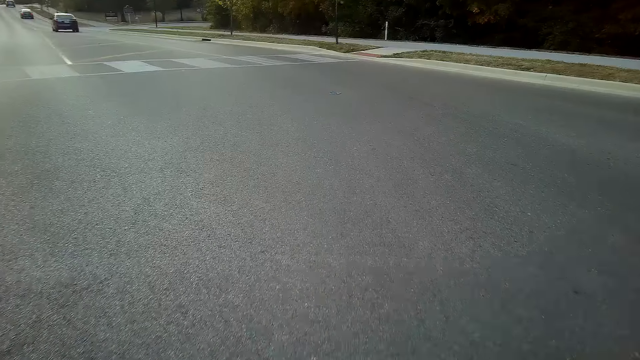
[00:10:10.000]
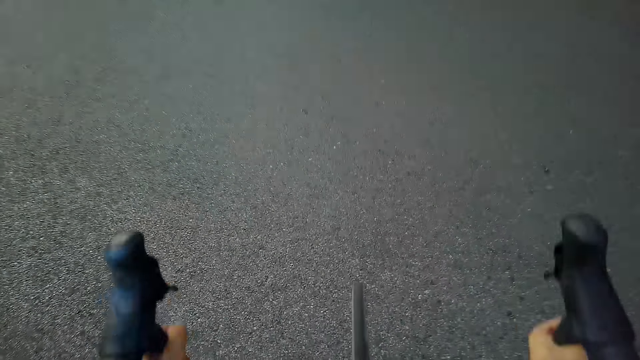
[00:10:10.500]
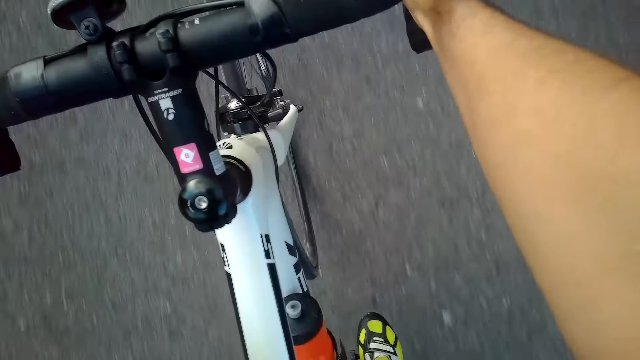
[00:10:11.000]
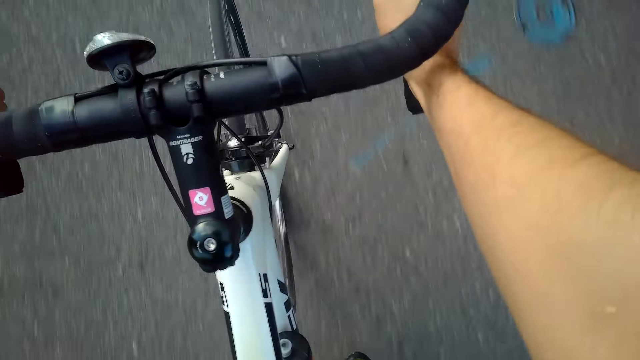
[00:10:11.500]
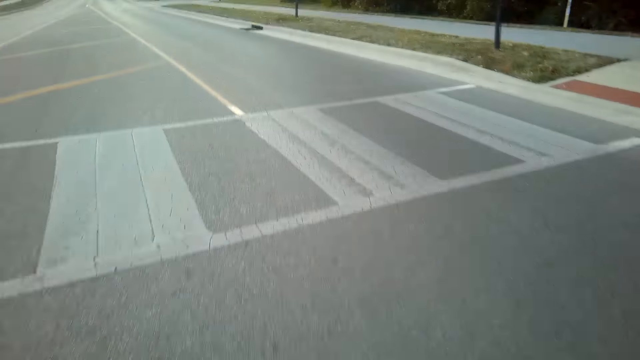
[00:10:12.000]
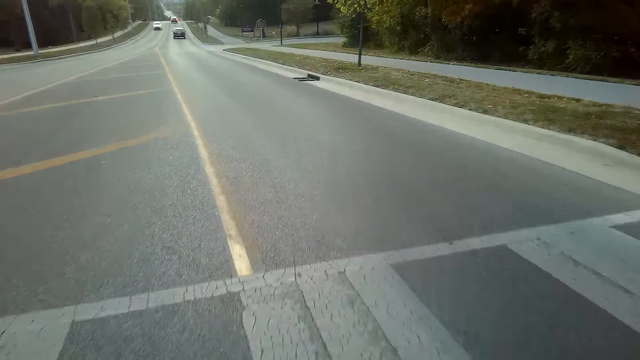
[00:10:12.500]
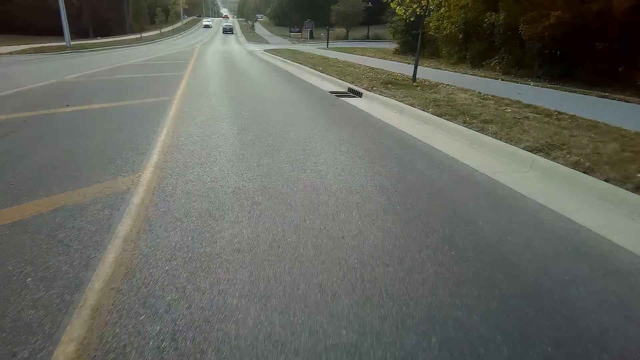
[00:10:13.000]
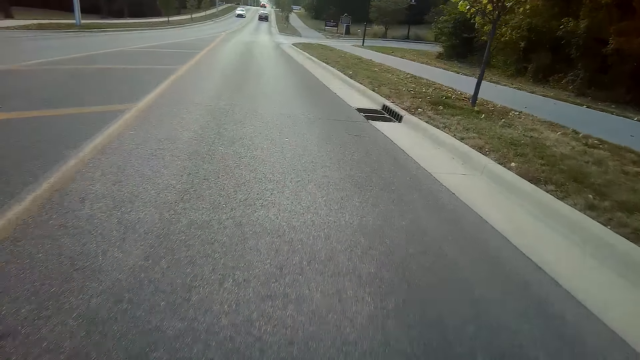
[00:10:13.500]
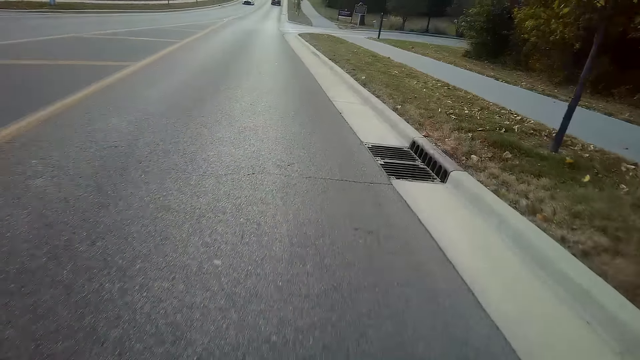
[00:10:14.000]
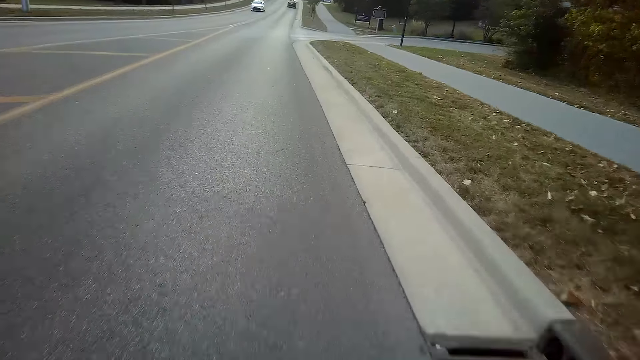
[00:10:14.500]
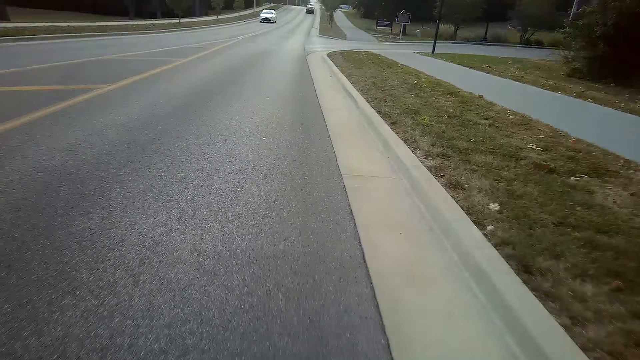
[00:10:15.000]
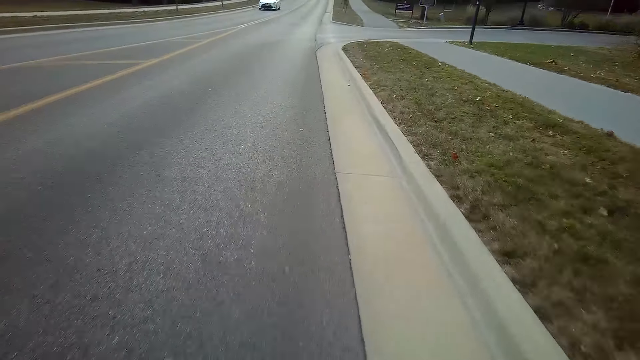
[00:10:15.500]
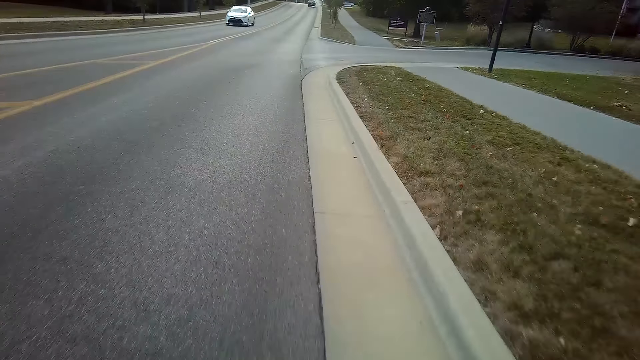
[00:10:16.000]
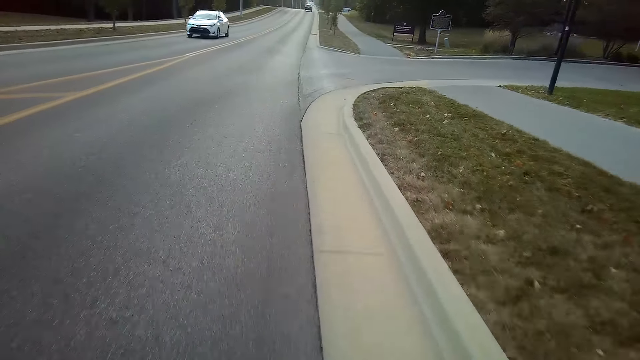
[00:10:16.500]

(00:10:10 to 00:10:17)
The camera wearer turns to the left side of the road. They cycle along the road.

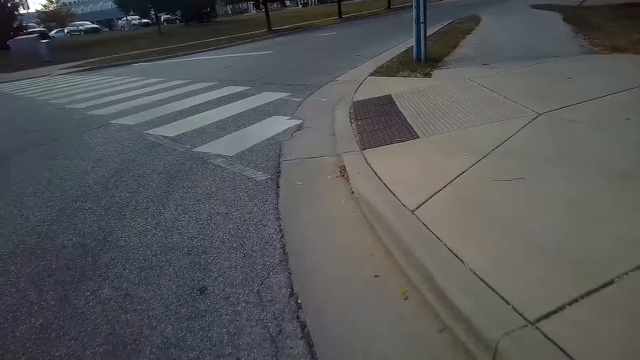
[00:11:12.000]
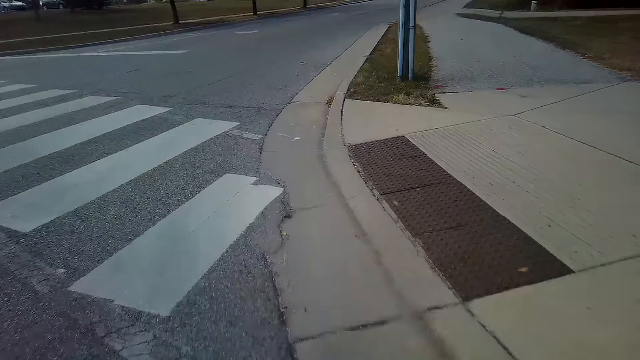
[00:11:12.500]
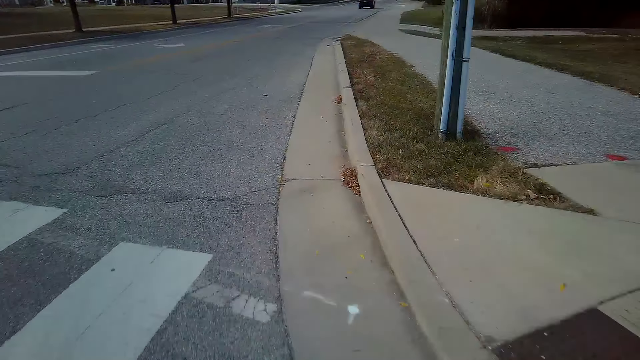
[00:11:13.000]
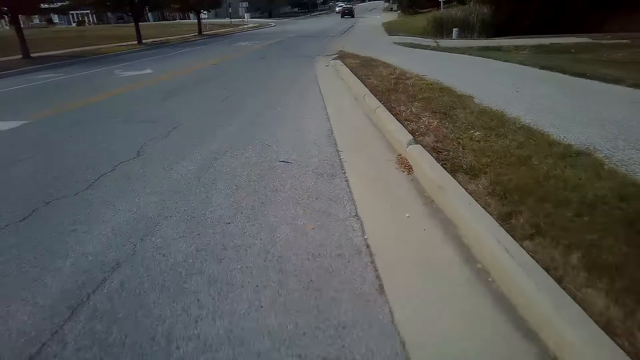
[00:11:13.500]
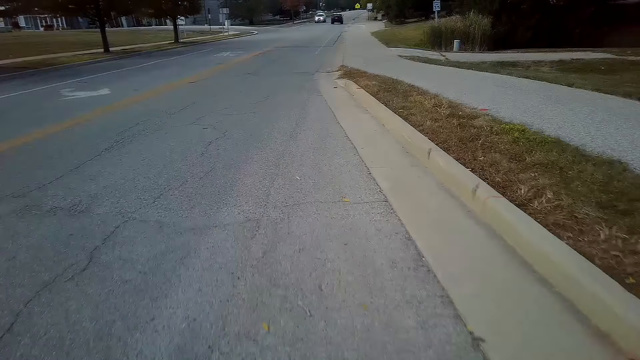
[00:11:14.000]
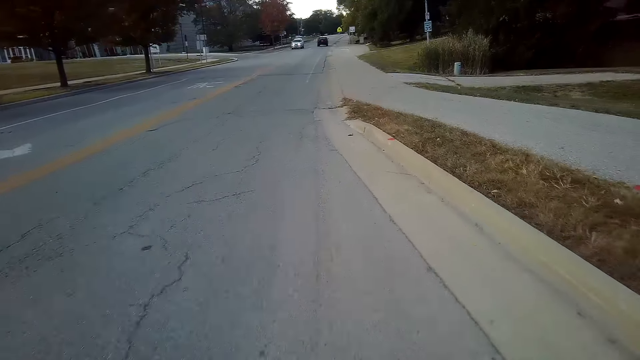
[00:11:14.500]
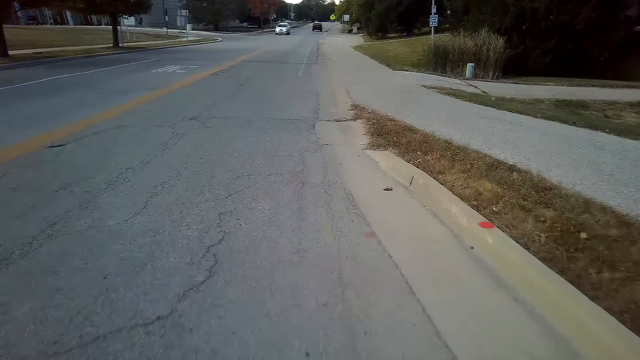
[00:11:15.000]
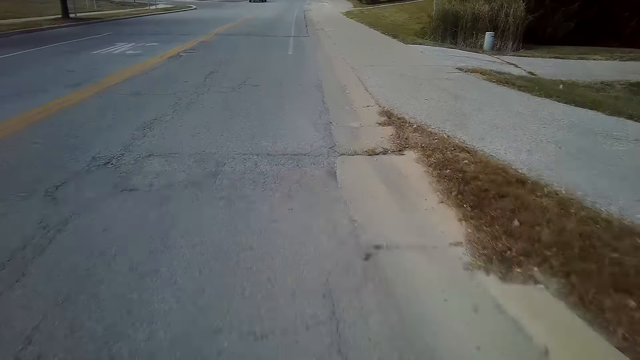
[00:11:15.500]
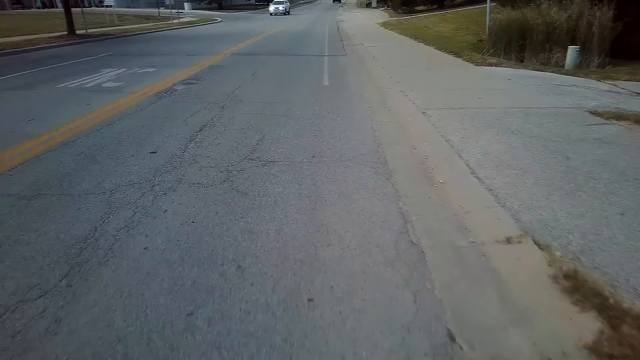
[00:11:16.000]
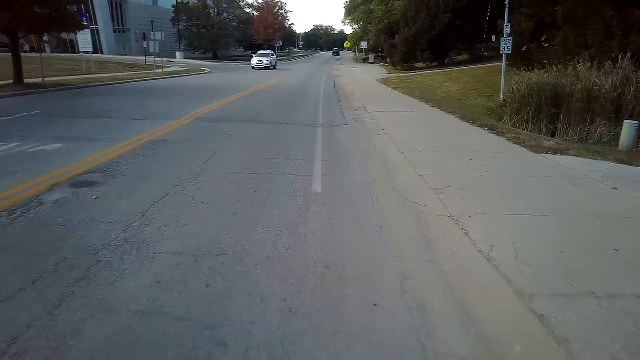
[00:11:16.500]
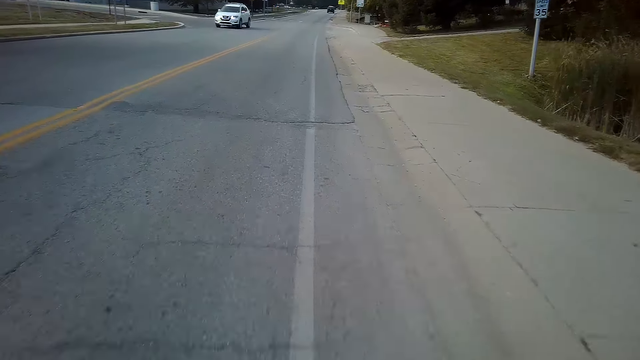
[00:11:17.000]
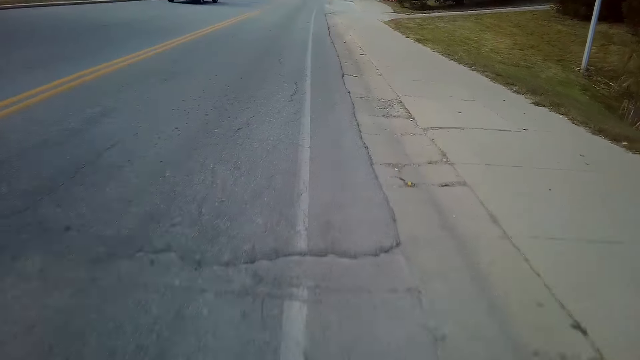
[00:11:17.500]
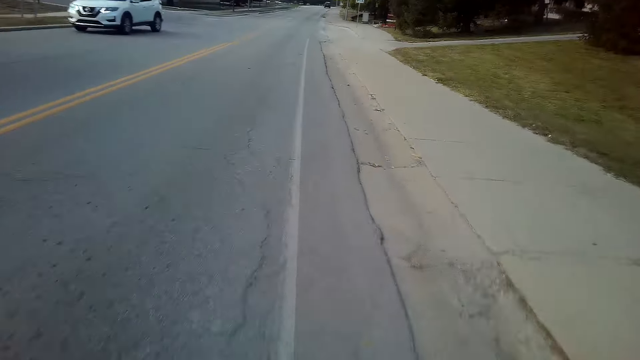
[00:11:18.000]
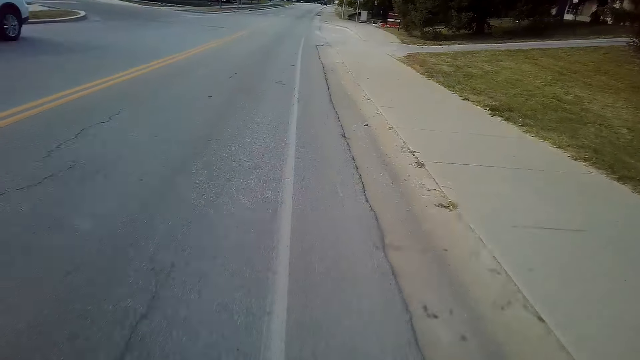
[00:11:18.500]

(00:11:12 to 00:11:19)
The camera wearer turns right side of the road. They cycle along the road.

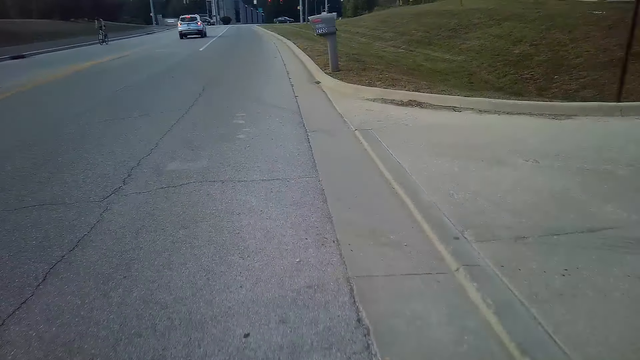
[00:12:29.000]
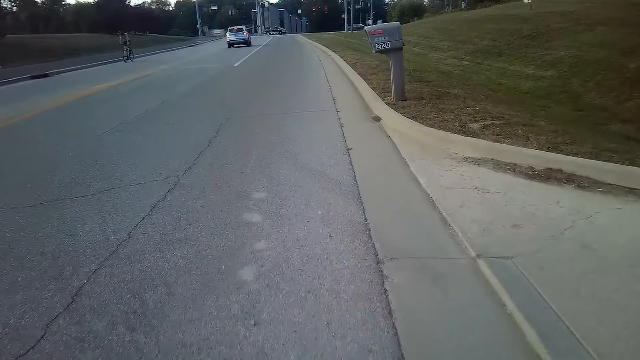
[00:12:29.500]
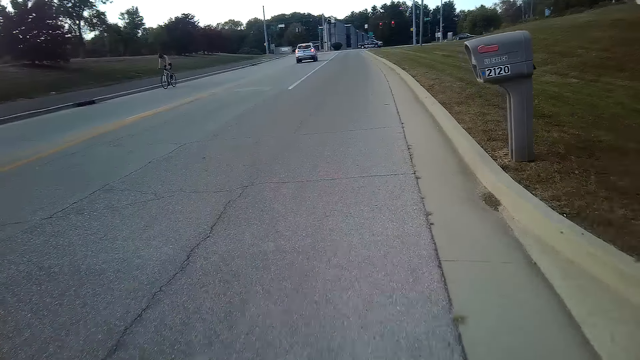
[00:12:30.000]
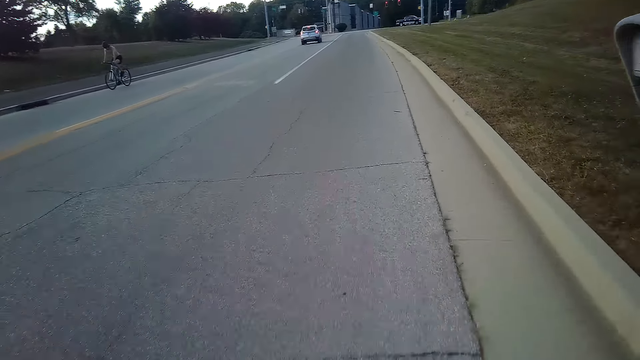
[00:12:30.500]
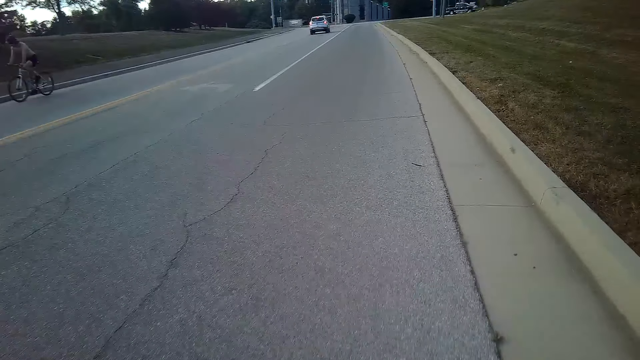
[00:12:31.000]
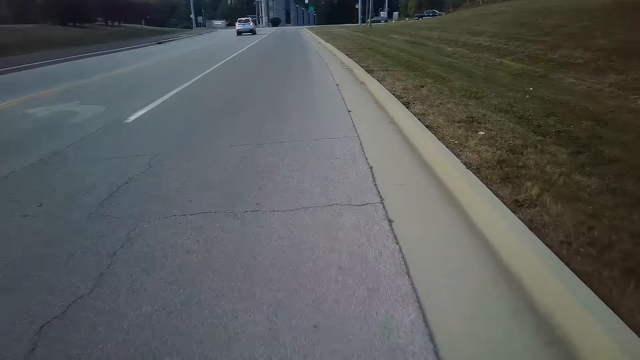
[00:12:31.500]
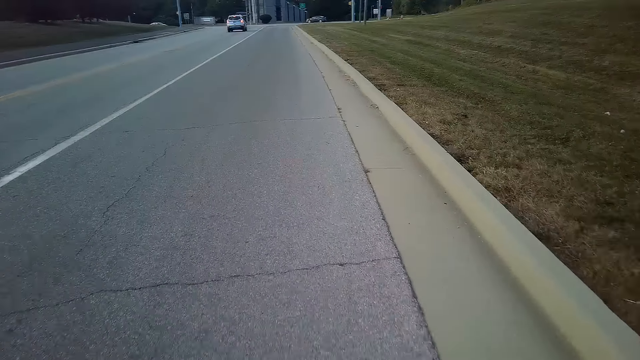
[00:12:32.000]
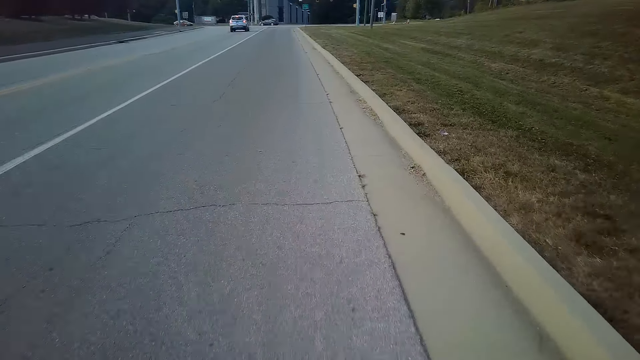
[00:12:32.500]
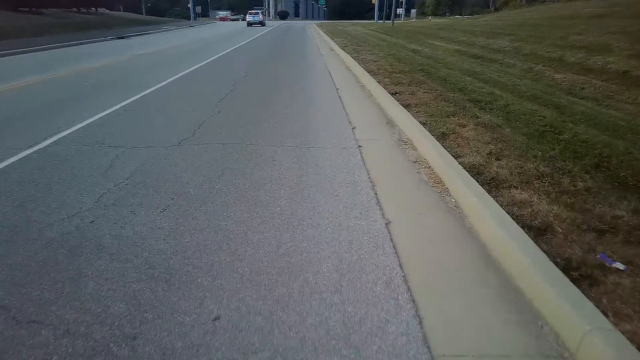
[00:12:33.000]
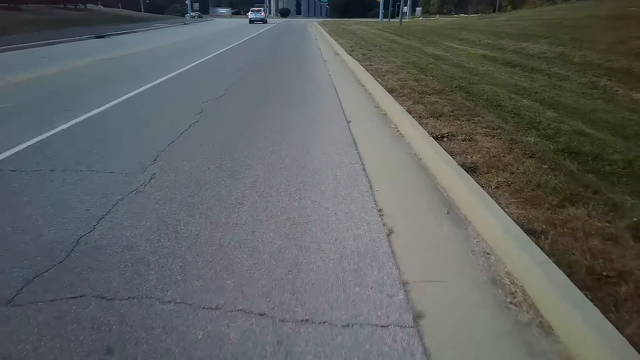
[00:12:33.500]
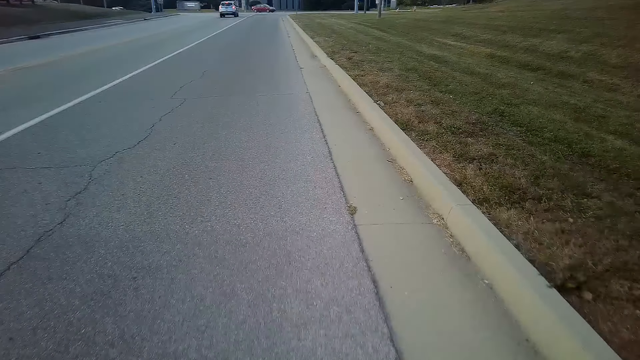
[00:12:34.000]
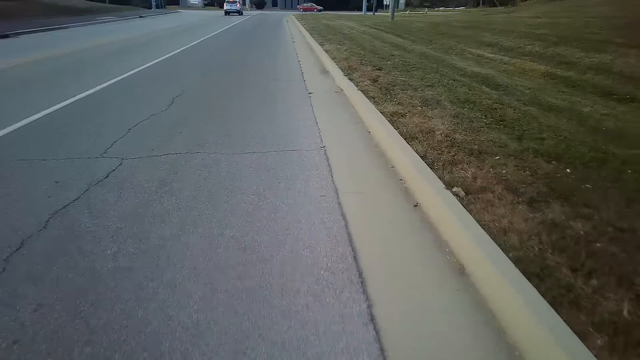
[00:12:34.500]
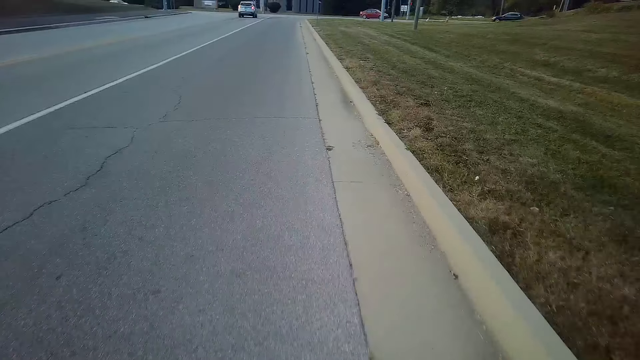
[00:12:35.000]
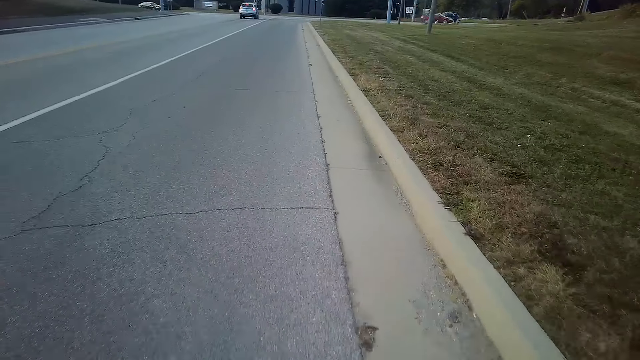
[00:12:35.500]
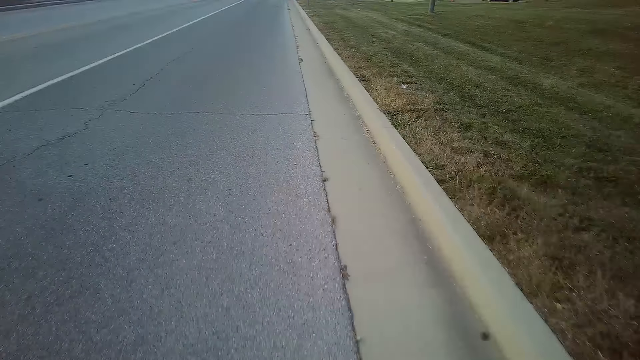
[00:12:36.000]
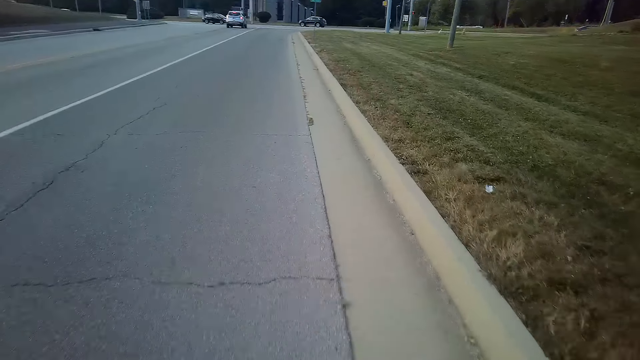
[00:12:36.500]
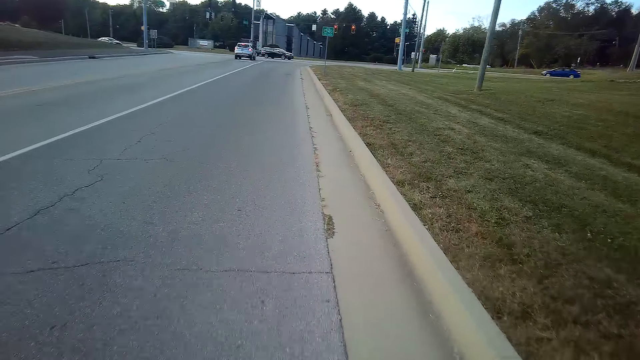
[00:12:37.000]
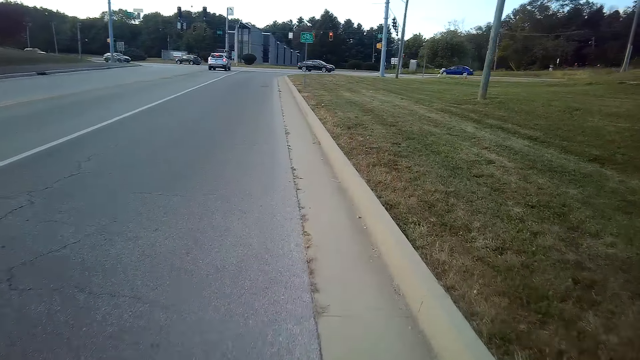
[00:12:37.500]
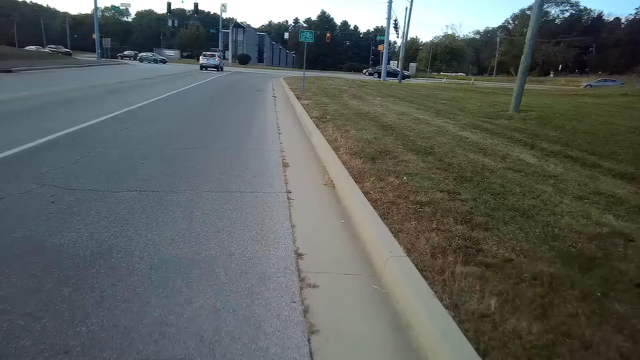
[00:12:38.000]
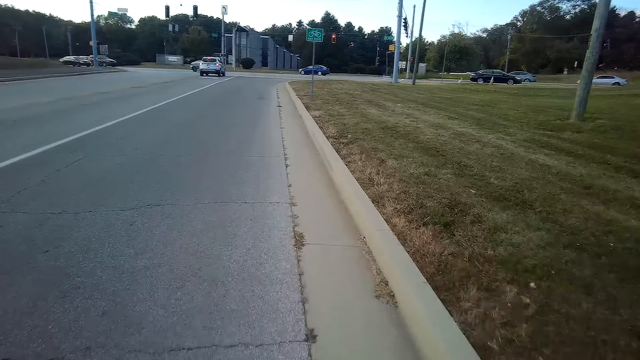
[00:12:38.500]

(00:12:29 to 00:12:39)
A person rides the bicycle.
